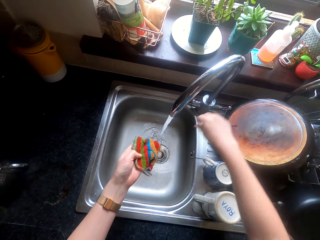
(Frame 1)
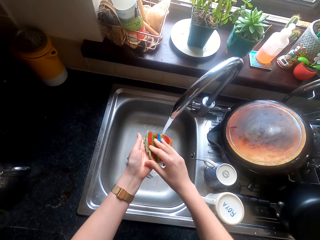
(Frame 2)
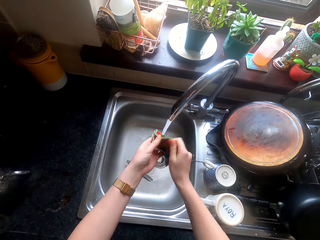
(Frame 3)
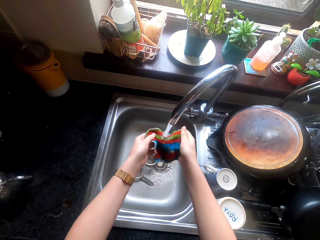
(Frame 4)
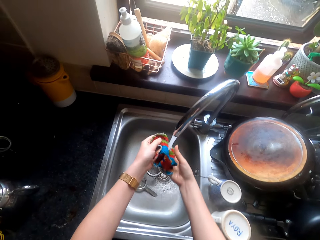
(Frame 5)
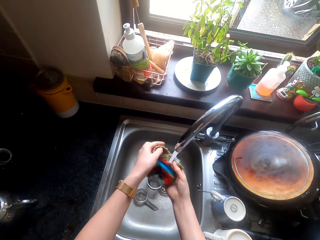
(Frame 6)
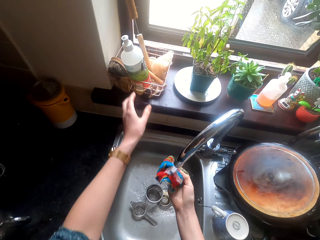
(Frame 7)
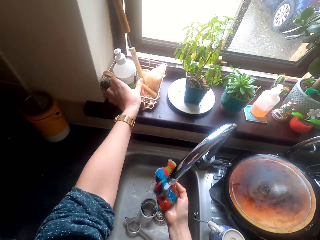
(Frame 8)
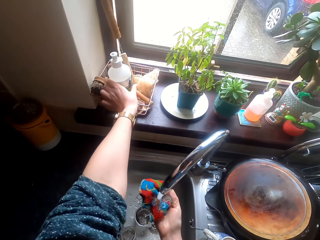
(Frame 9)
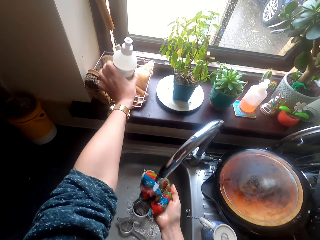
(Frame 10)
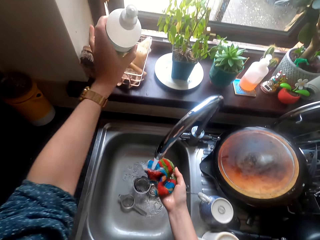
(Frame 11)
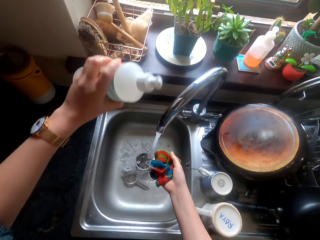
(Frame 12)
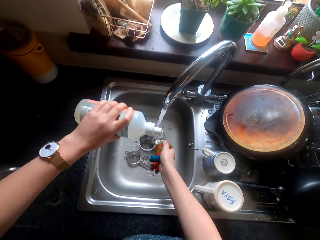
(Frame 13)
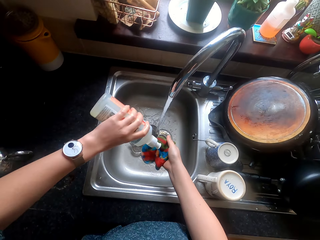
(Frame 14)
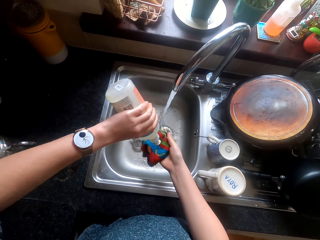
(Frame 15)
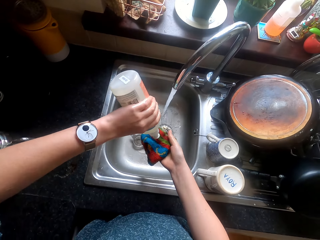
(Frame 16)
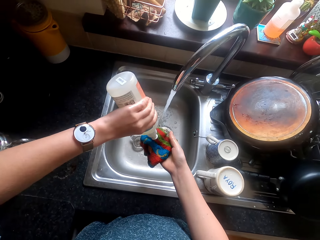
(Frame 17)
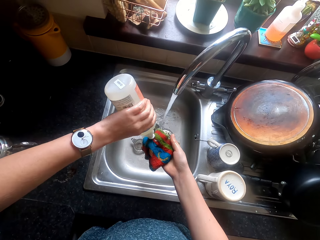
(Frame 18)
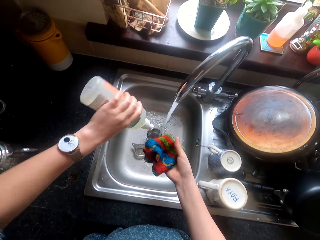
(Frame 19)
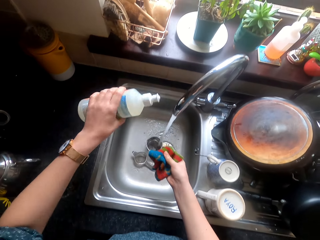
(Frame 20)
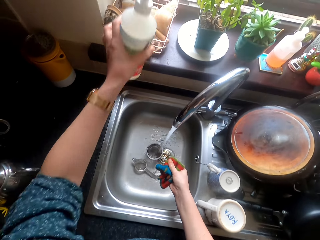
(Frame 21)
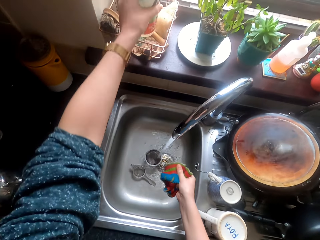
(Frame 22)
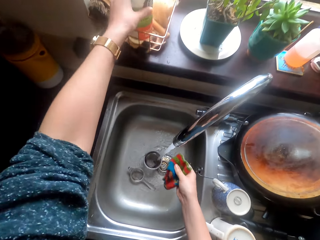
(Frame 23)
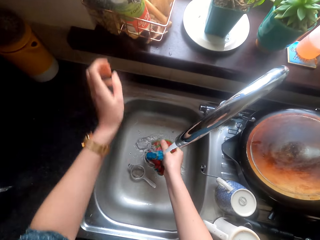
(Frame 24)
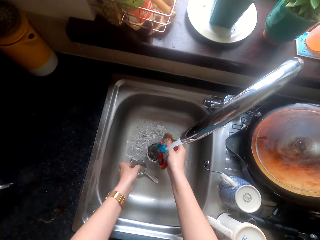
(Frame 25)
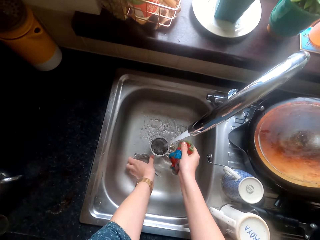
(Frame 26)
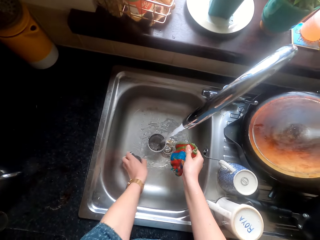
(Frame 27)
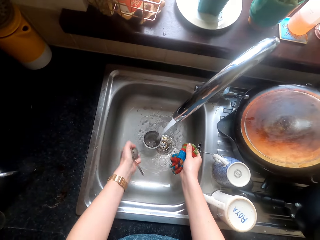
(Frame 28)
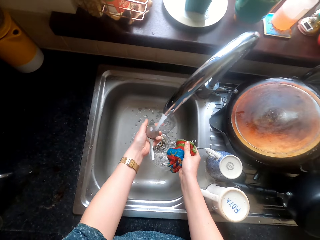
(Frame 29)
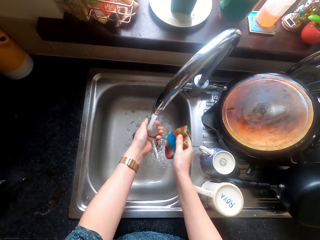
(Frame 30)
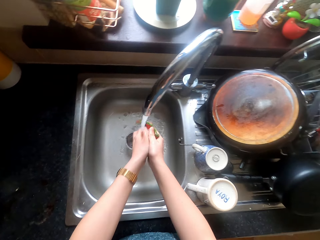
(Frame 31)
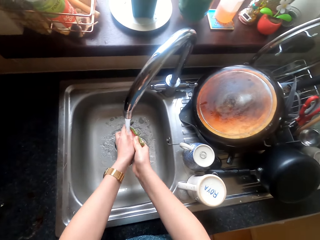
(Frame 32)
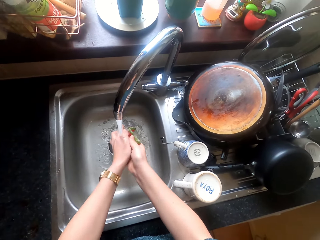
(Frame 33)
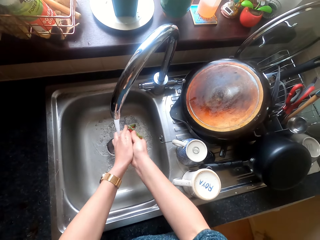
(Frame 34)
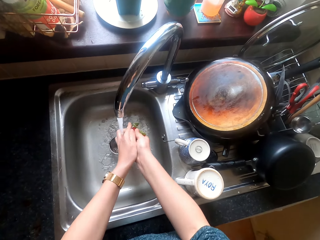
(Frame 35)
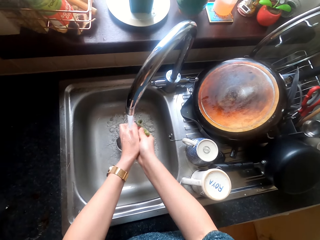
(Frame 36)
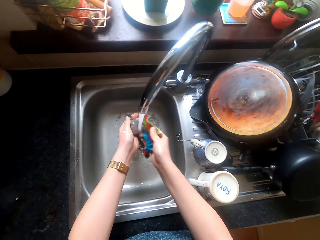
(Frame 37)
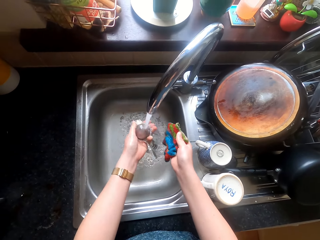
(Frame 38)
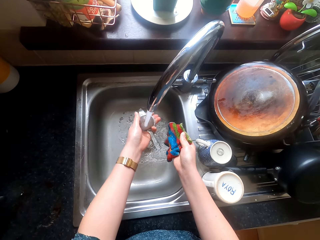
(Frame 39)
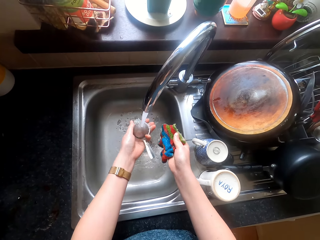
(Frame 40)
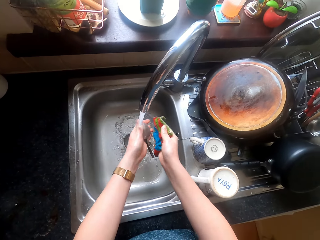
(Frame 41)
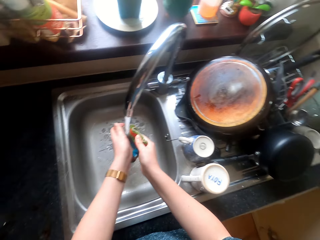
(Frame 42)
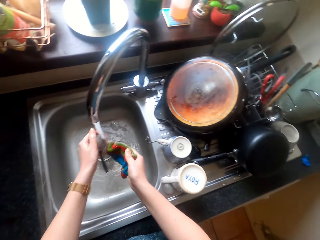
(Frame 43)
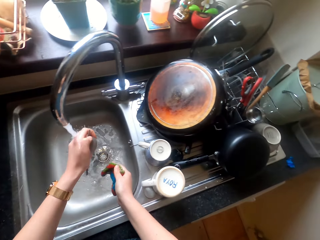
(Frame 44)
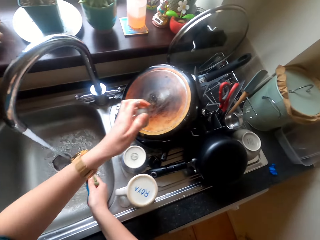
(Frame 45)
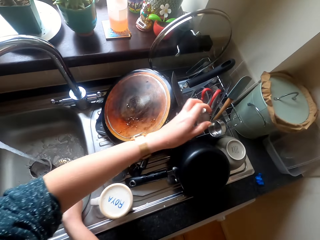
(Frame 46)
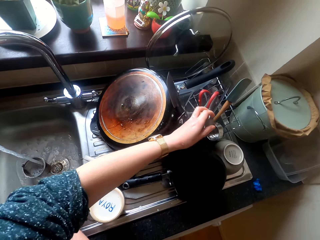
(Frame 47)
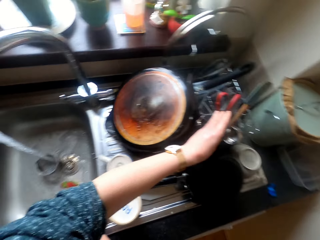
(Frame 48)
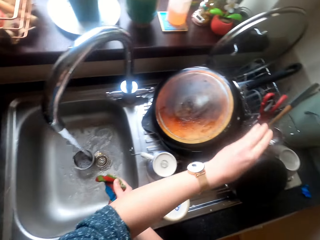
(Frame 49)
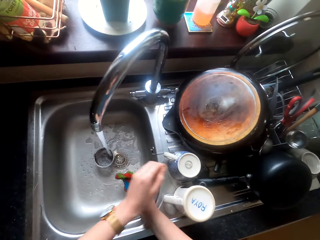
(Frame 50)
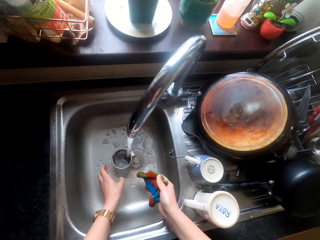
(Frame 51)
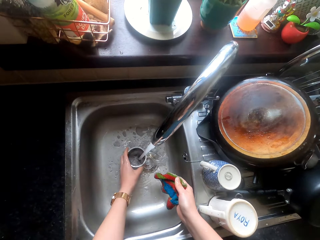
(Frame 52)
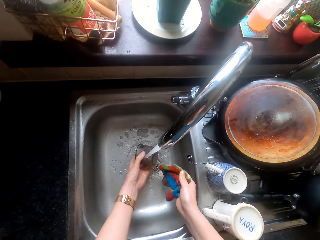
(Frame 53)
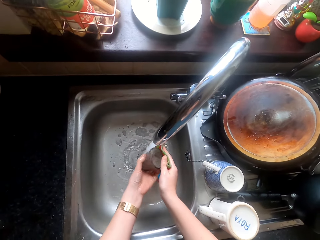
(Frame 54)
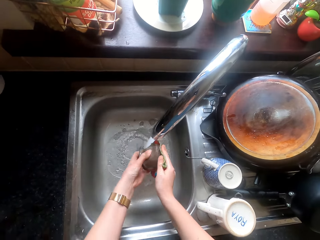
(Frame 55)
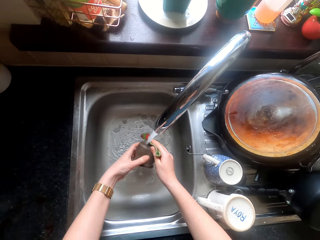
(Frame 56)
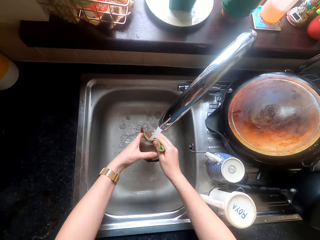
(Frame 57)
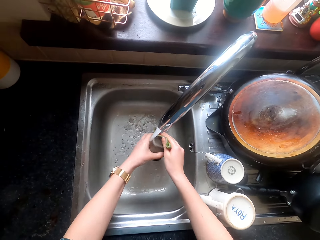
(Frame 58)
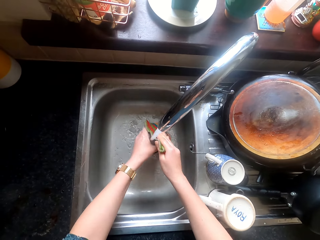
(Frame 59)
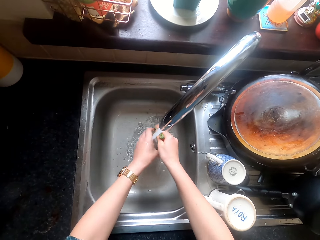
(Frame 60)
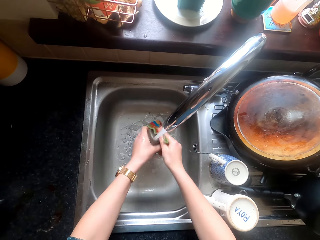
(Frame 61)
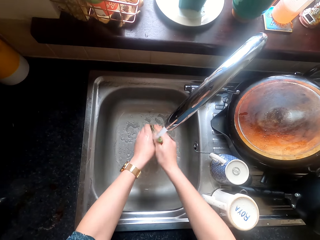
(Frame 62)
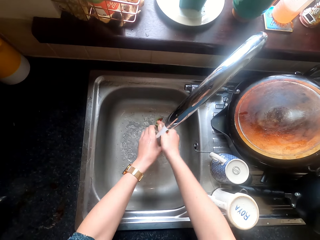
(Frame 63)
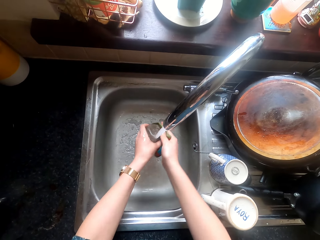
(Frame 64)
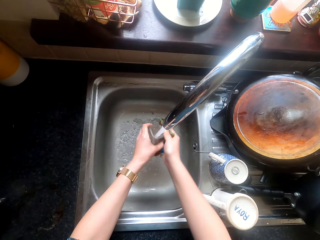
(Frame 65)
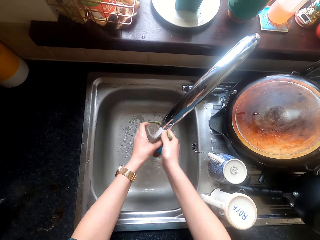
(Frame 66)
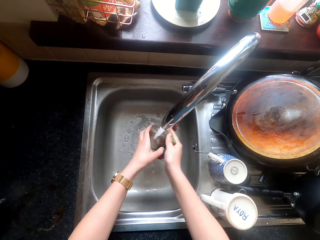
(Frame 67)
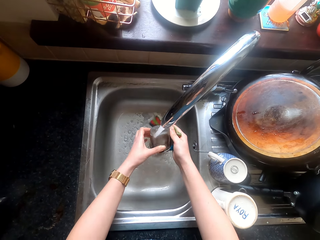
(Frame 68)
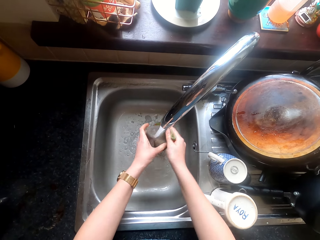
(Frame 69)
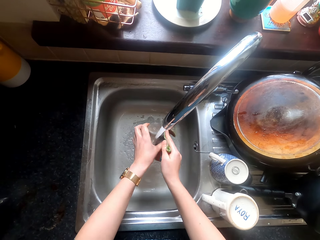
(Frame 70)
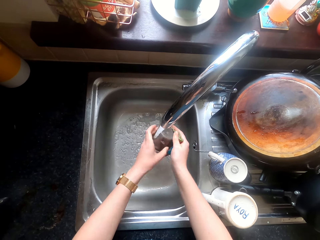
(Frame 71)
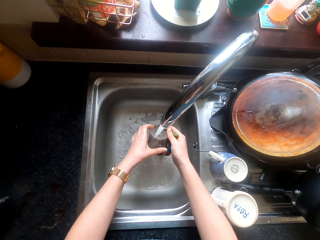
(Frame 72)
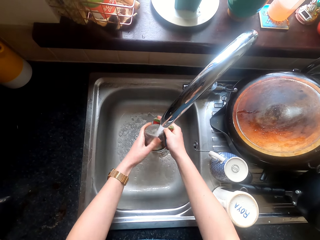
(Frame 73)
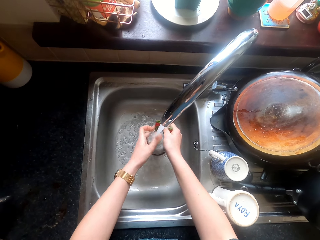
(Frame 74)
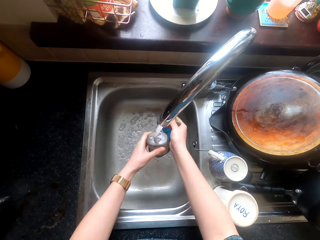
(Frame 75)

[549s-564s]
The camera wearer washes the sponge or cleaning cloth. They pick up the liquid soap, place the soap on the cleaning cloth and place the liquid soap in the rack. They pick up a sieve, wash the sieve and place the sieve in the kitchen rack. They take a container and wash the container.

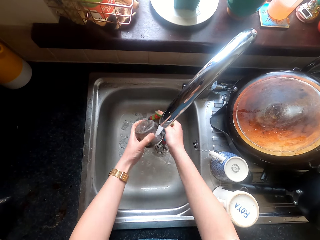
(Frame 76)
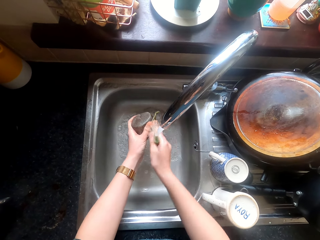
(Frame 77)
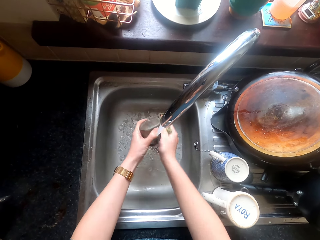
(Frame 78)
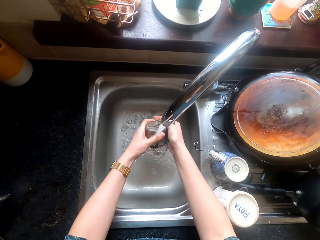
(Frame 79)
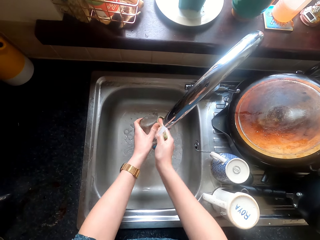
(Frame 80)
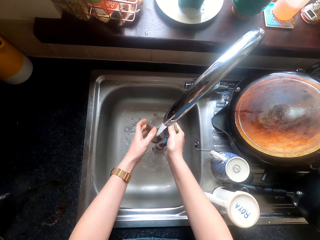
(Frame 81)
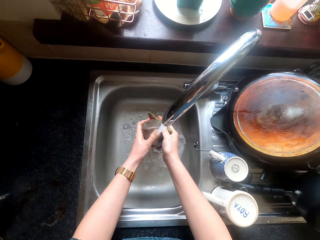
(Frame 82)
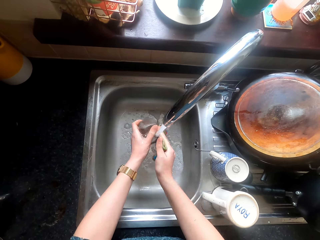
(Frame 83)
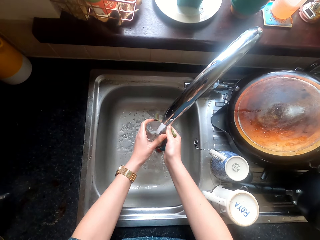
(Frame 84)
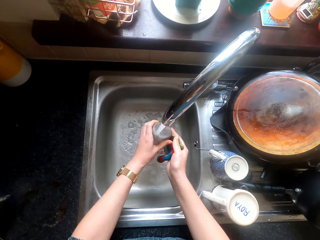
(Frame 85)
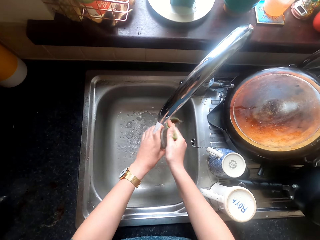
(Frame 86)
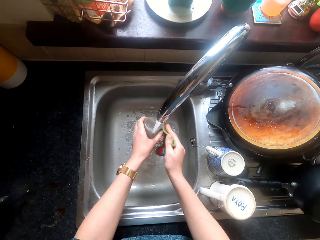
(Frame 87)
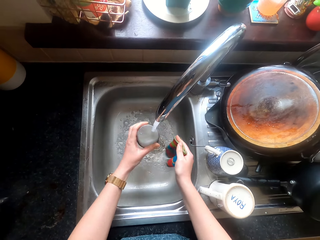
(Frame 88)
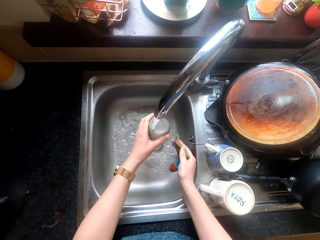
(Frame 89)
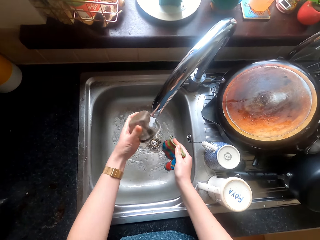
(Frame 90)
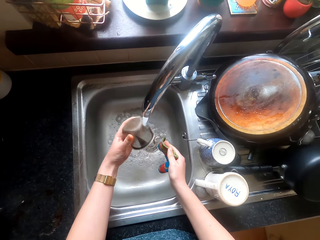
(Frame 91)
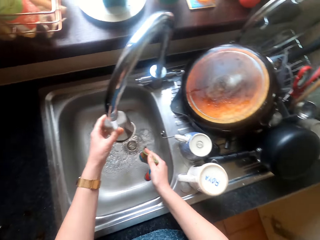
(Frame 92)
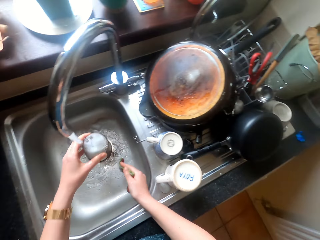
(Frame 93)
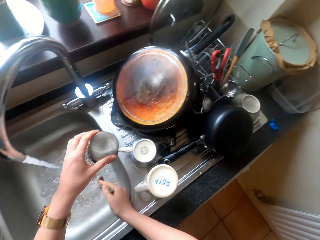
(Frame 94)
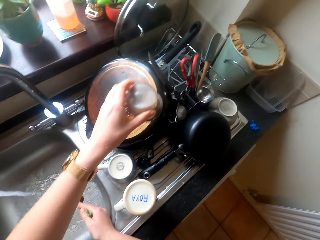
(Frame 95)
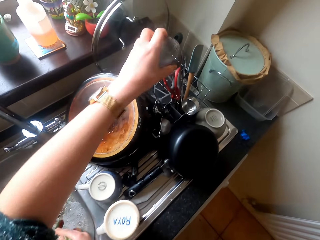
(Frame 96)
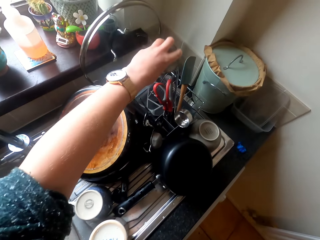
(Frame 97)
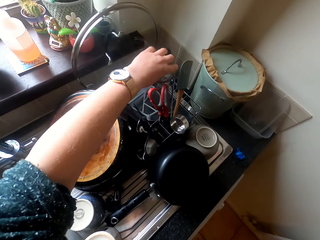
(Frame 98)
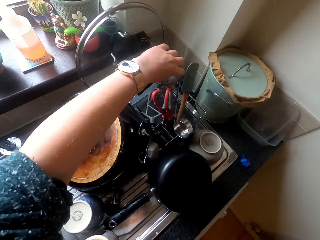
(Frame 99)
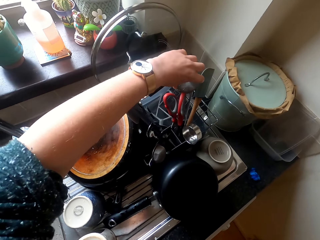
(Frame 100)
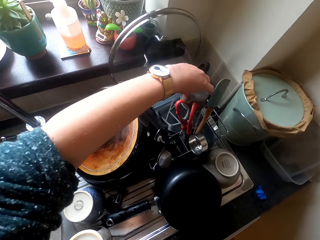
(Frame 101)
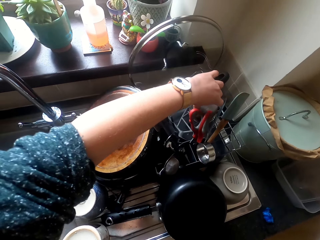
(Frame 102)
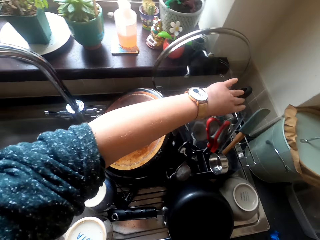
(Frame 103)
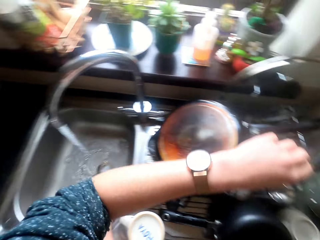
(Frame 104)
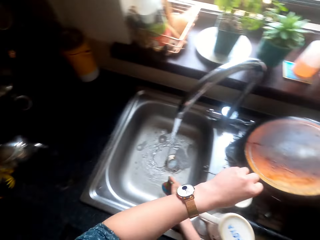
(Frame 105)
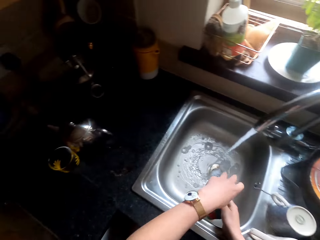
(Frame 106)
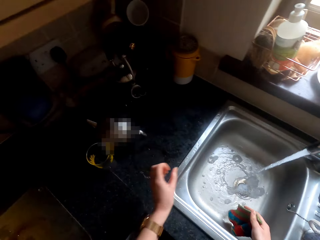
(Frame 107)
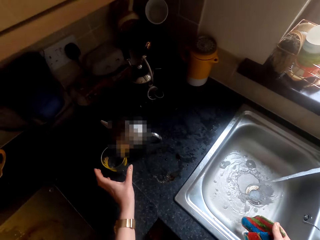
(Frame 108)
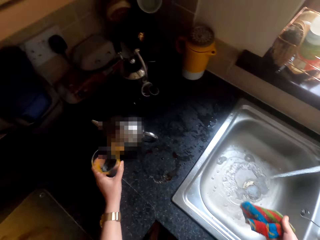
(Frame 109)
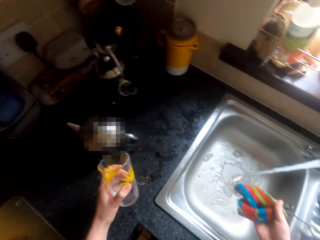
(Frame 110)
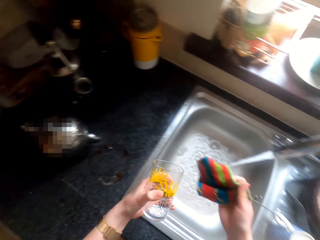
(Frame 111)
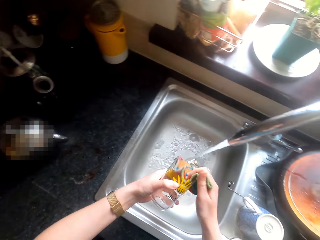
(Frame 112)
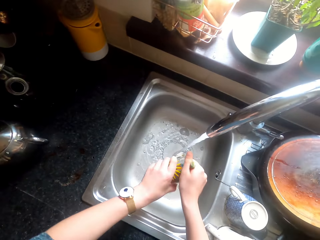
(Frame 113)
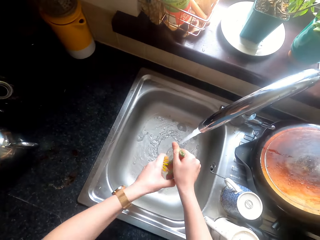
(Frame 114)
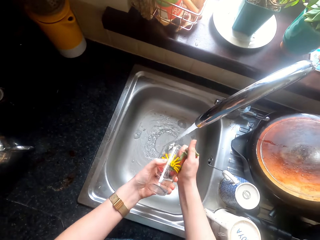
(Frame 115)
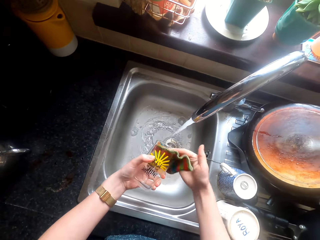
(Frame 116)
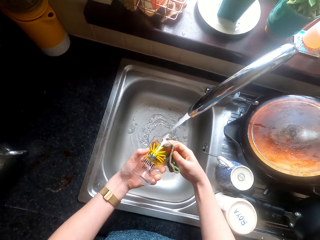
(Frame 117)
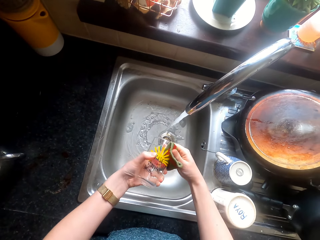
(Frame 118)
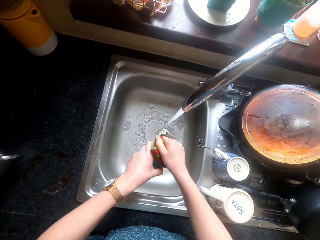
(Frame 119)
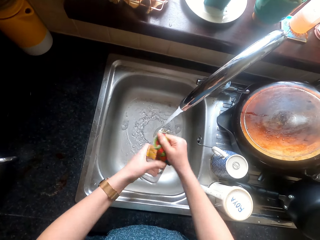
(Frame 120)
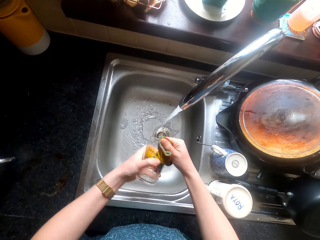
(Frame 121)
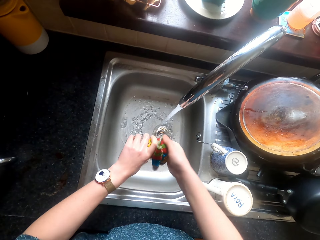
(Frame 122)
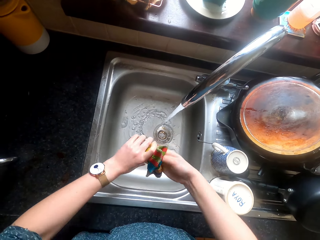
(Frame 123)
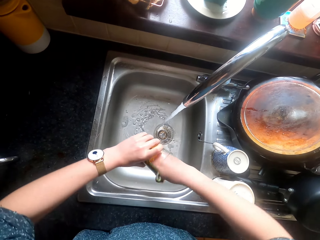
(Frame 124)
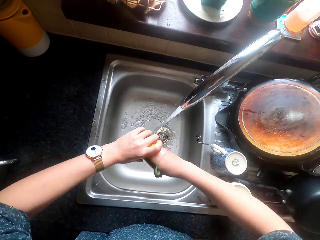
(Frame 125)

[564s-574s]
The camera wearer places the container in the kitchen rack. They pick up a glass and wash the glass.
